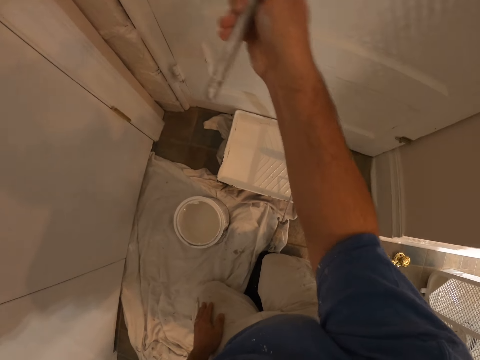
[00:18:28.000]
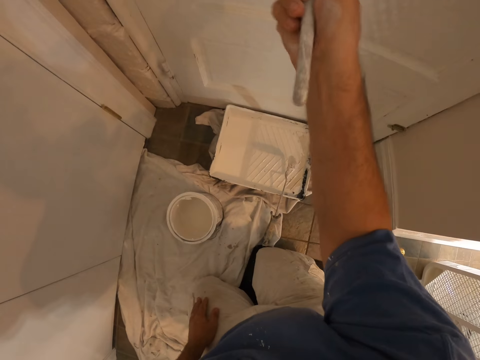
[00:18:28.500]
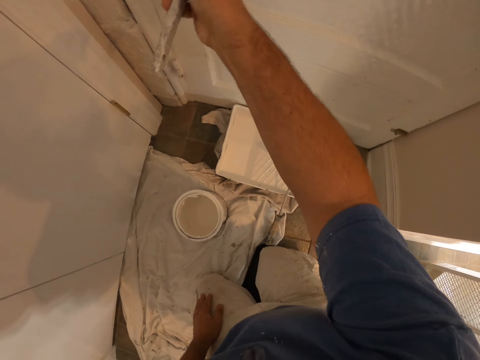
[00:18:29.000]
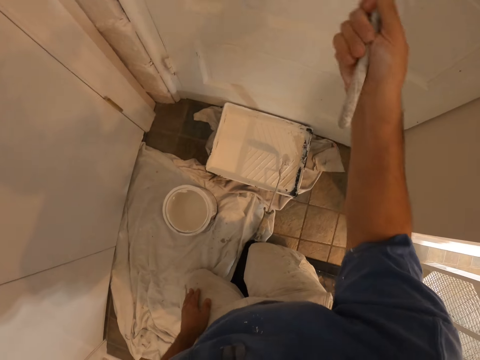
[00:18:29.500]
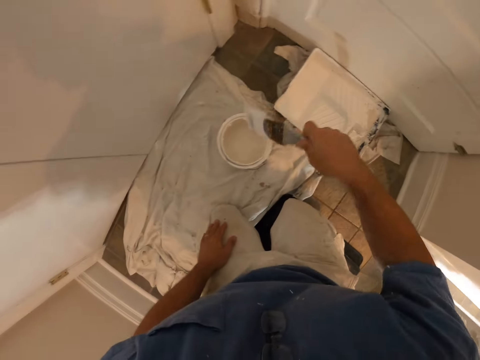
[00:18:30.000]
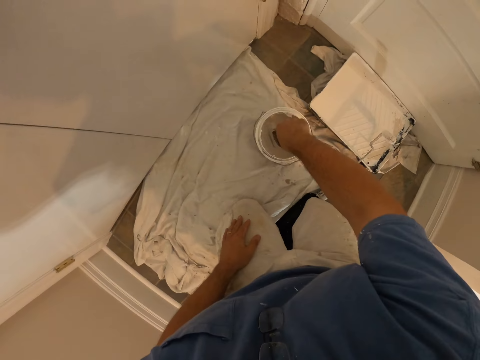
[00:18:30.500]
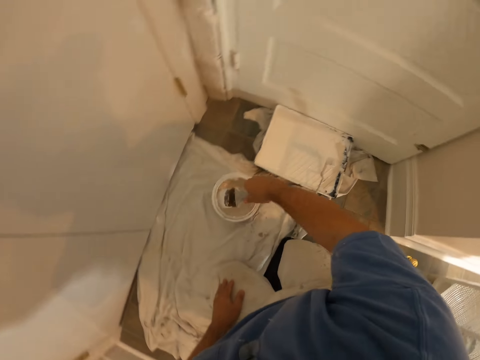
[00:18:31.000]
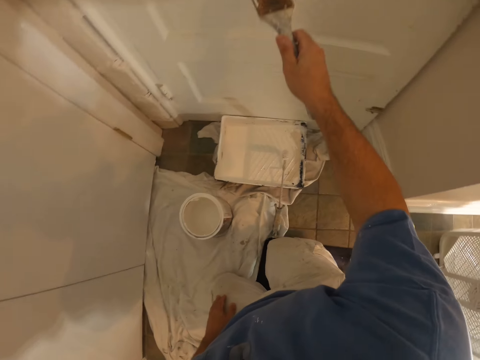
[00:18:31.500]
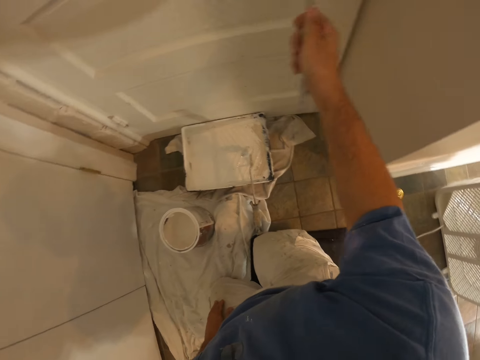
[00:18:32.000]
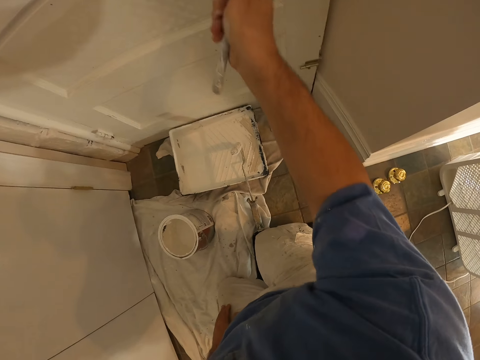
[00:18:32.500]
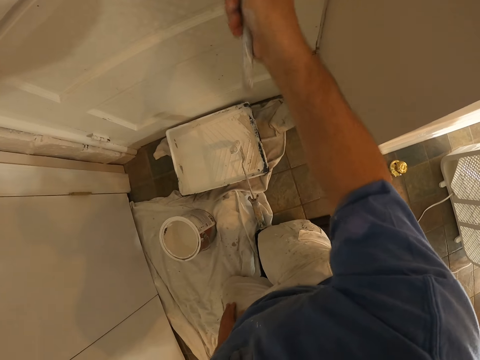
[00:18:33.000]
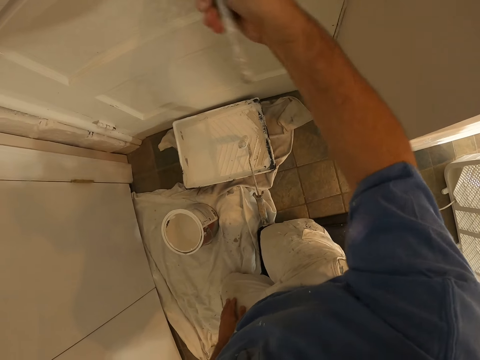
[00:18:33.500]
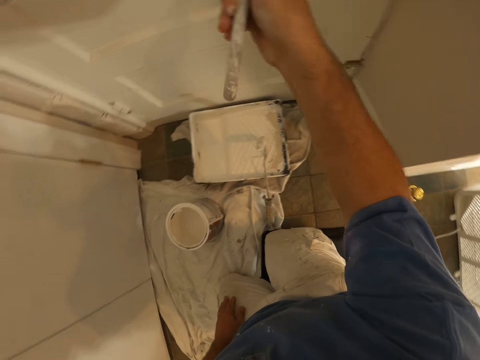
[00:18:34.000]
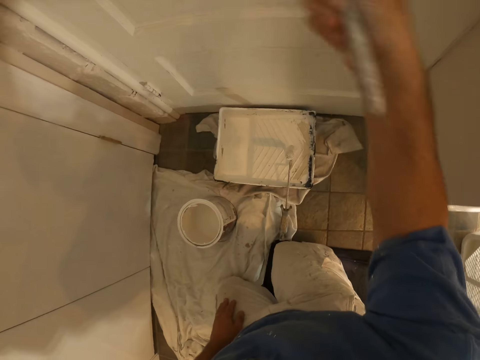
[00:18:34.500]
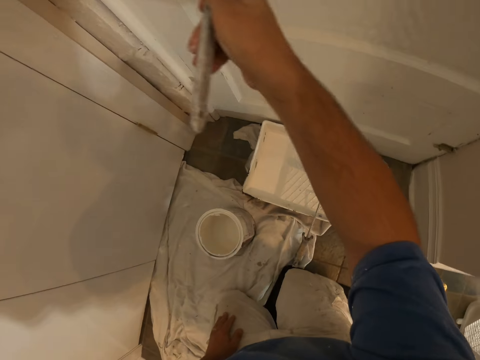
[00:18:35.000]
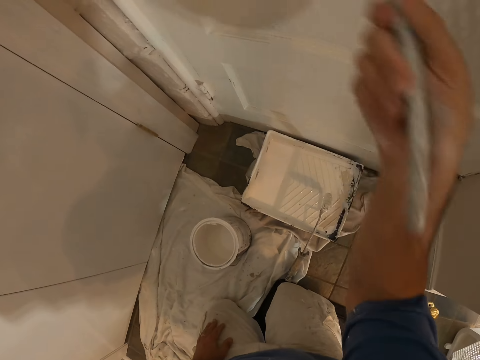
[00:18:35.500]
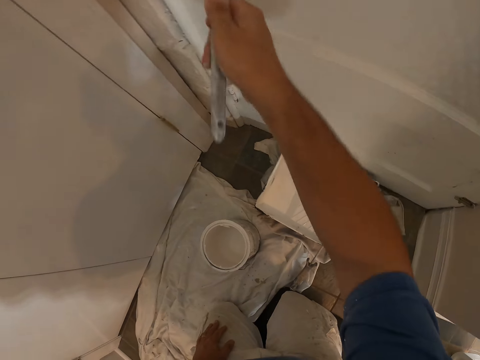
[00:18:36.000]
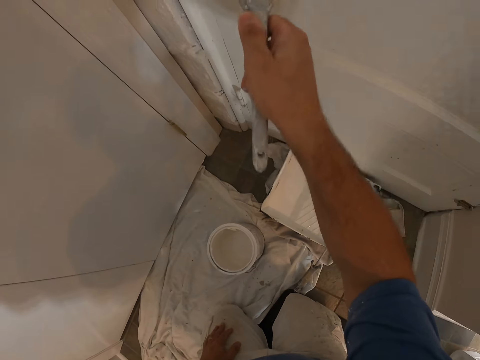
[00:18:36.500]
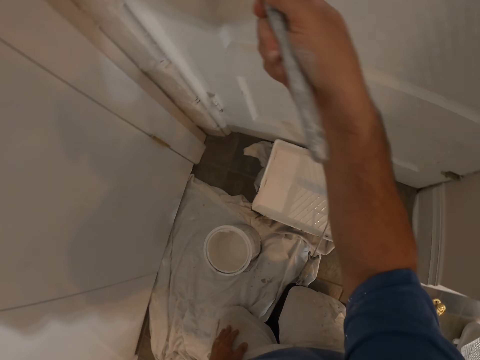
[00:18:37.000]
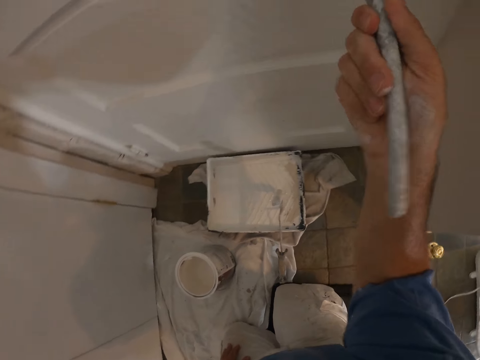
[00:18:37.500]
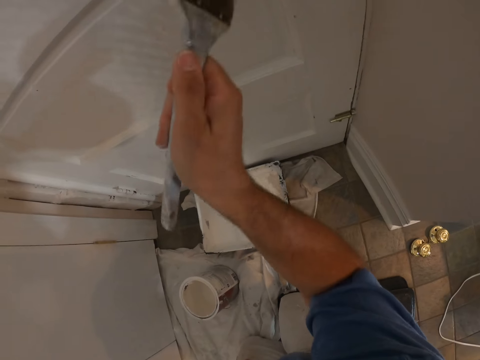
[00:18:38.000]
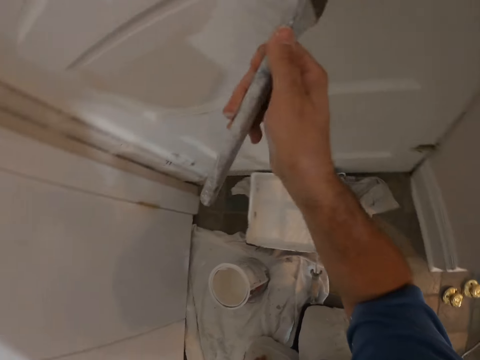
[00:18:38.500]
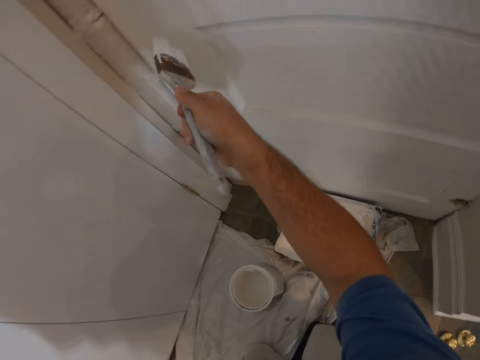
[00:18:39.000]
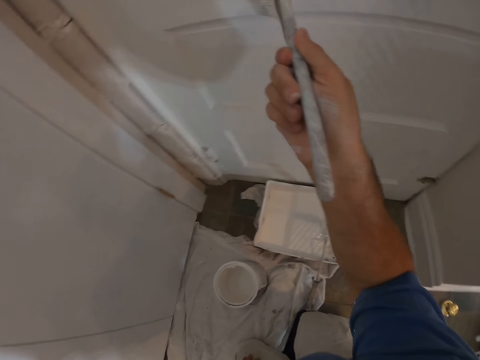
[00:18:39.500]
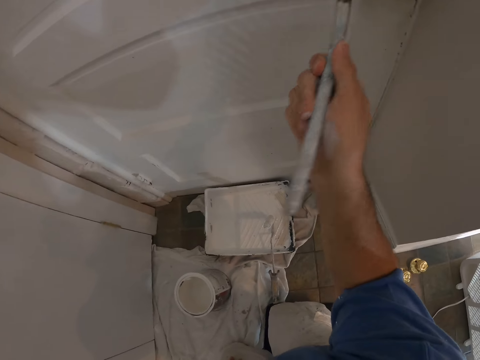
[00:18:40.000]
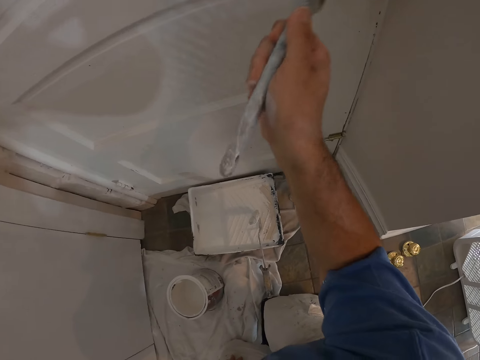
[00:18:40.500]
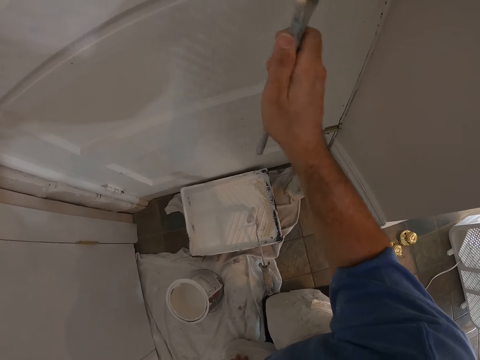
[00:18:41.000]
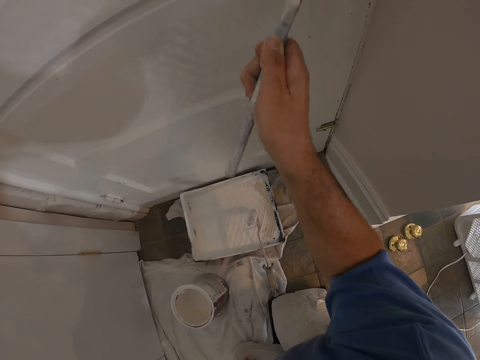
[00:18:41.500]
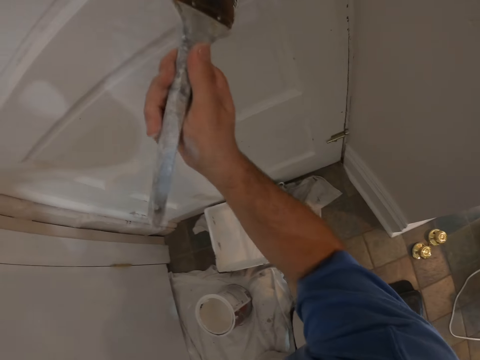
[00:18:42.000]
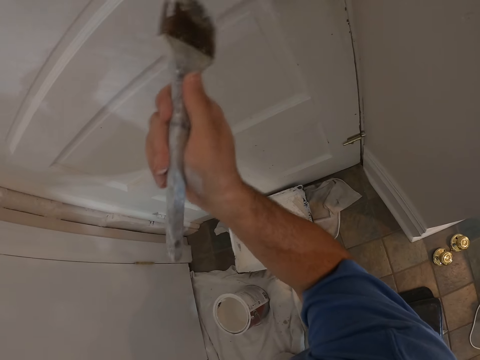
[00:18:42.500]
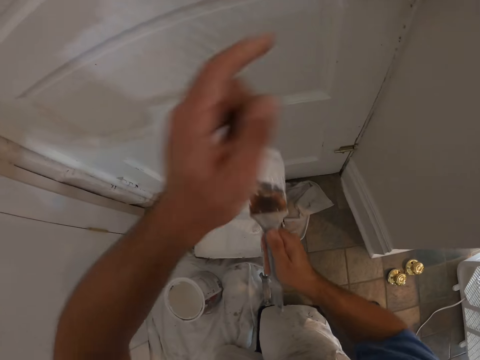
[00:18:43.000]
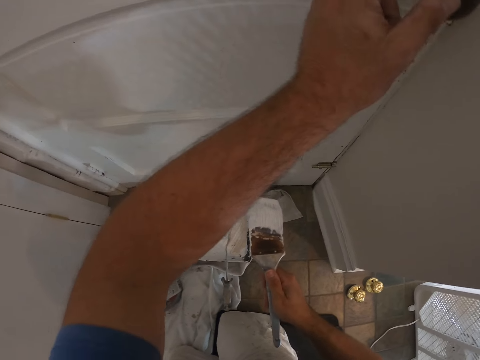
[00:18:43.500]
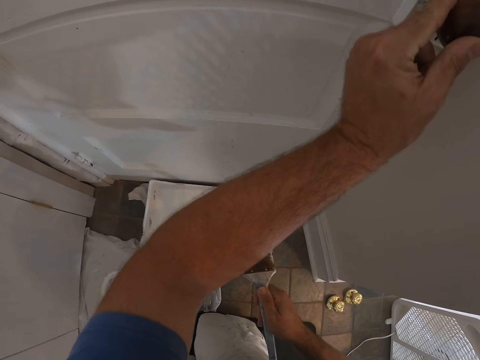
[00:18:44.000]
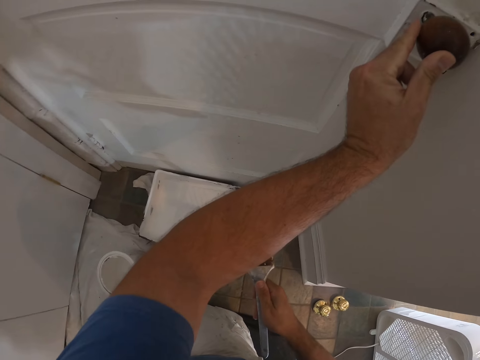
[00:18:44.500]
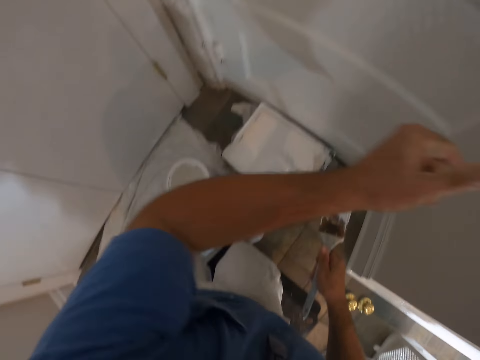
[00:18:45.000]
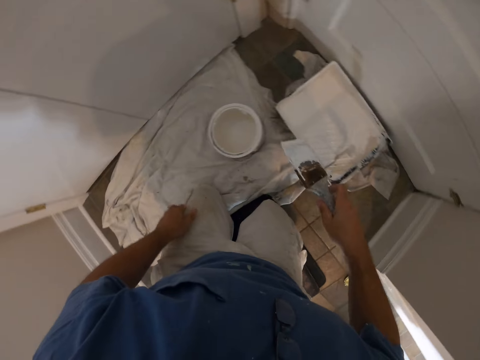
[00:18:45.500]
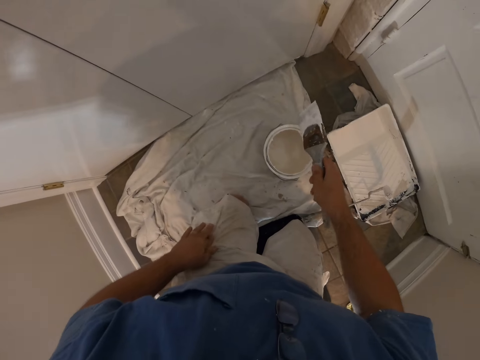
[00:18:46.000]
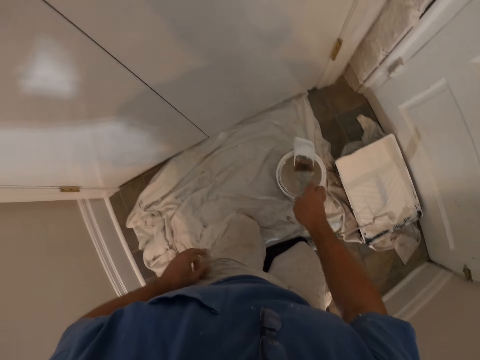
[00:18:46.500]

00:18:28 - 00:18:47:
The camera wearer dips the paint brush in the paint can. He removes the paint brush from the paint can. He paints the door with the paint brush. He touches the door knob with his left hand. He rubs the door bell. He rubs his fingers to his trousers. He drops the paint brush on the paint can.
